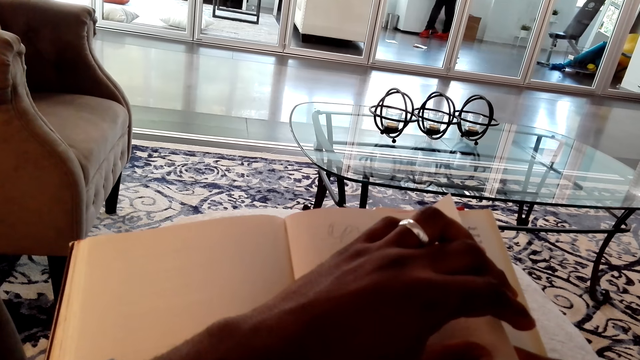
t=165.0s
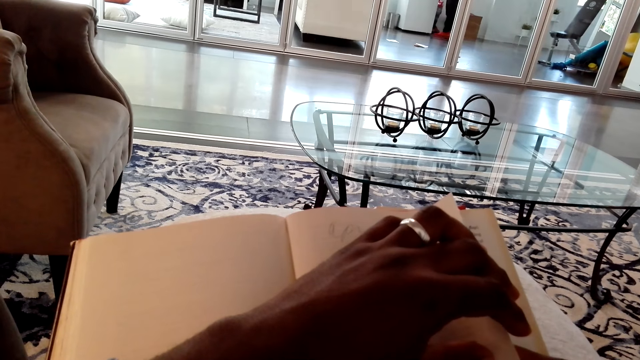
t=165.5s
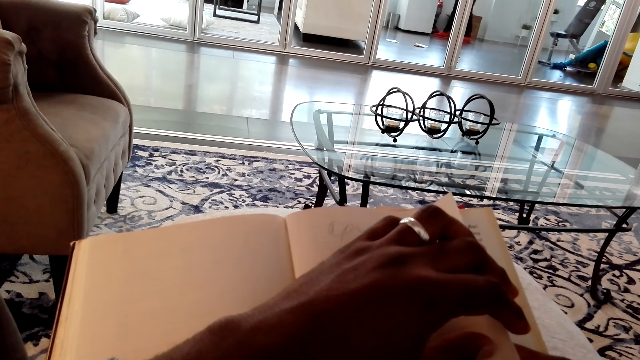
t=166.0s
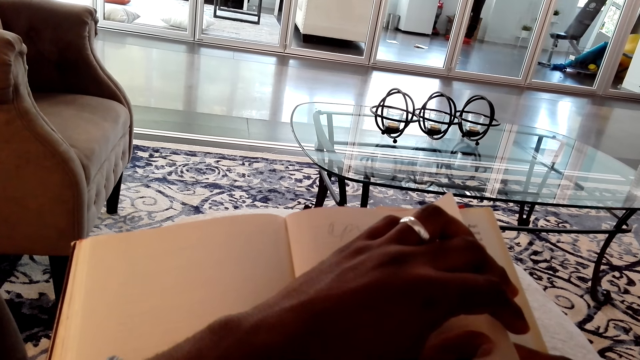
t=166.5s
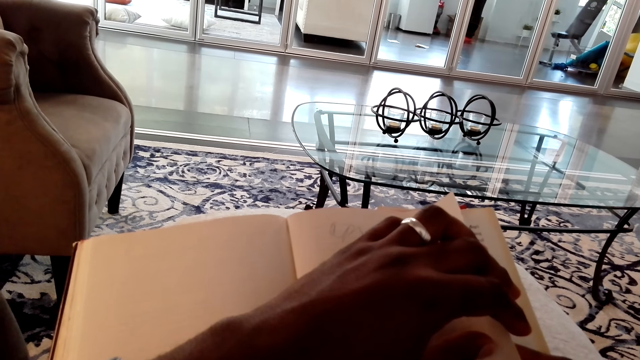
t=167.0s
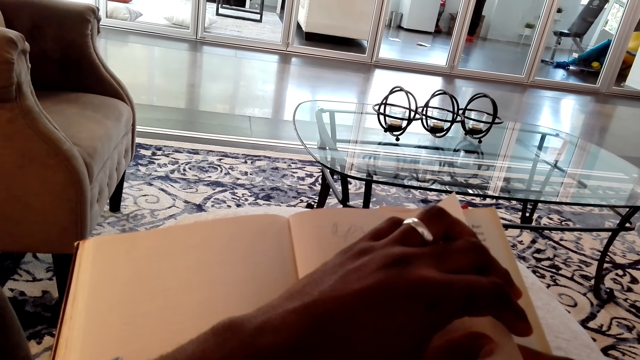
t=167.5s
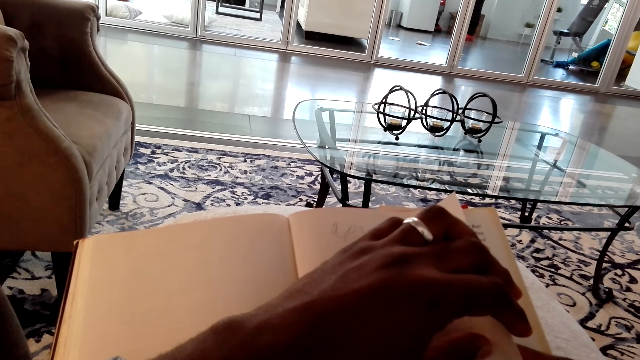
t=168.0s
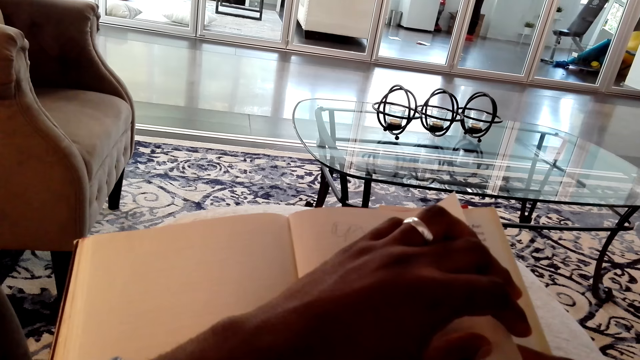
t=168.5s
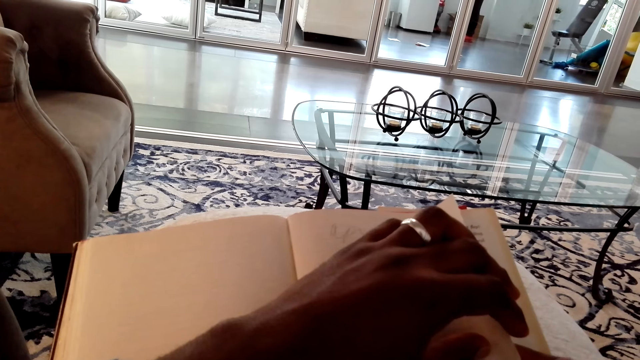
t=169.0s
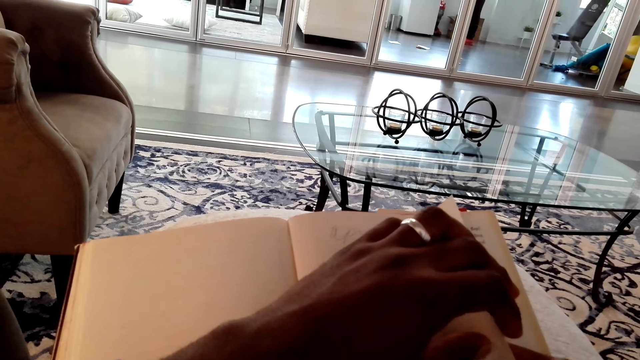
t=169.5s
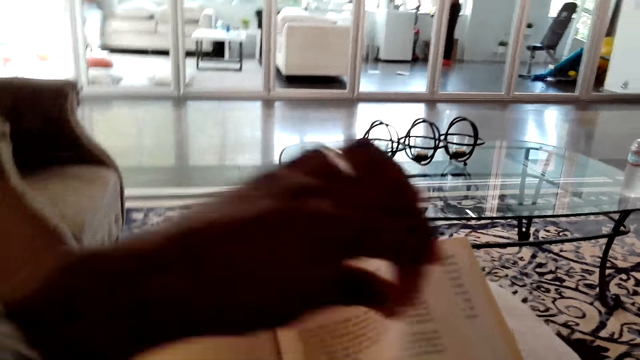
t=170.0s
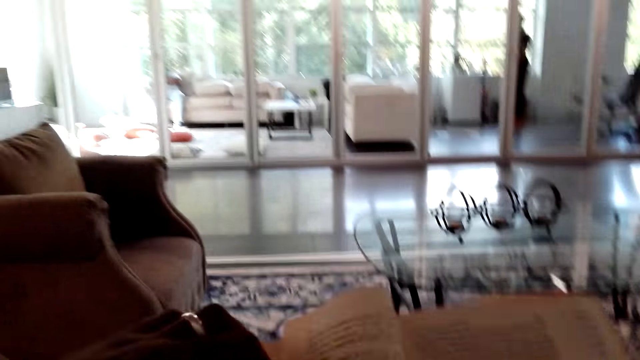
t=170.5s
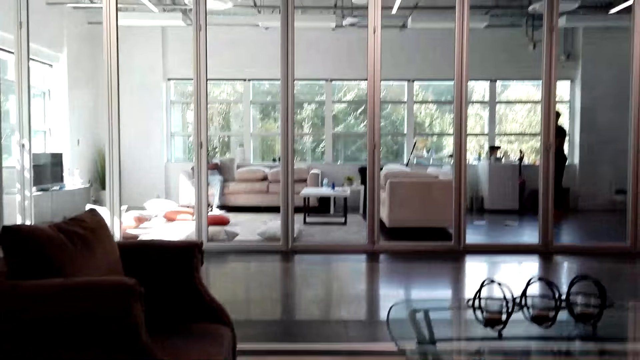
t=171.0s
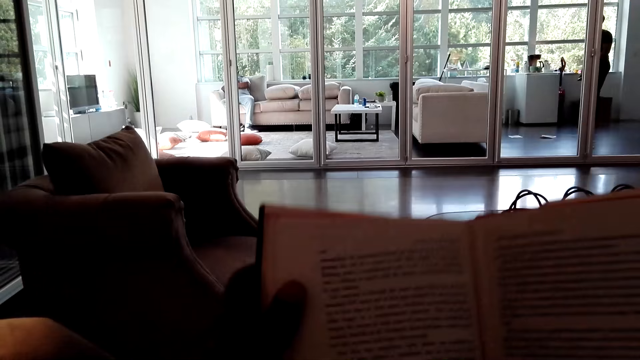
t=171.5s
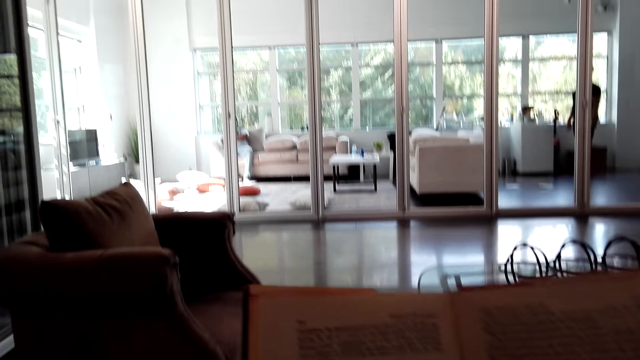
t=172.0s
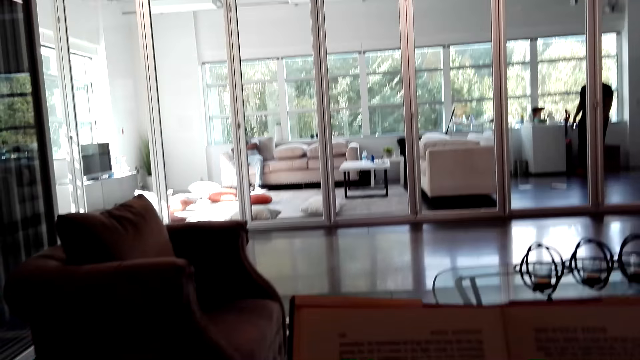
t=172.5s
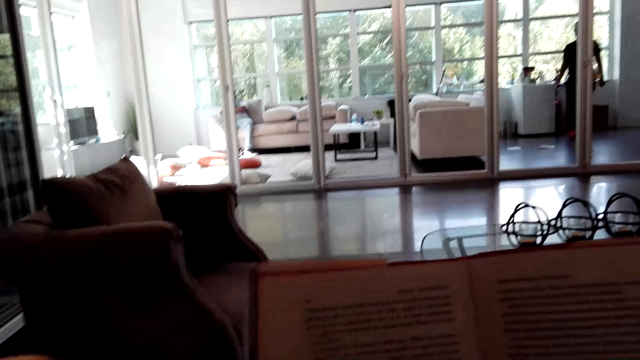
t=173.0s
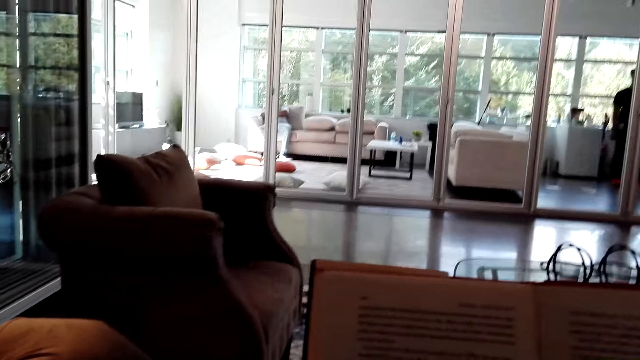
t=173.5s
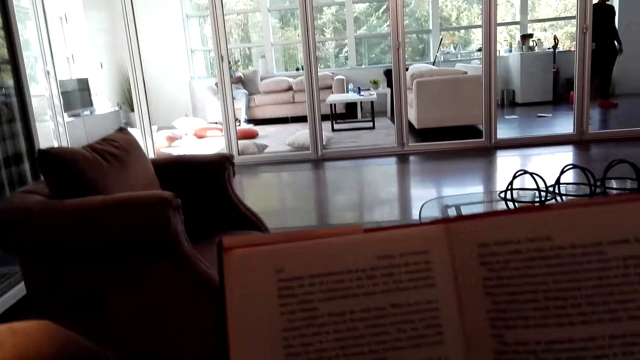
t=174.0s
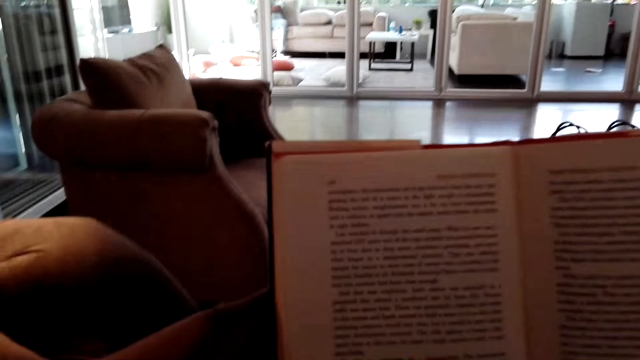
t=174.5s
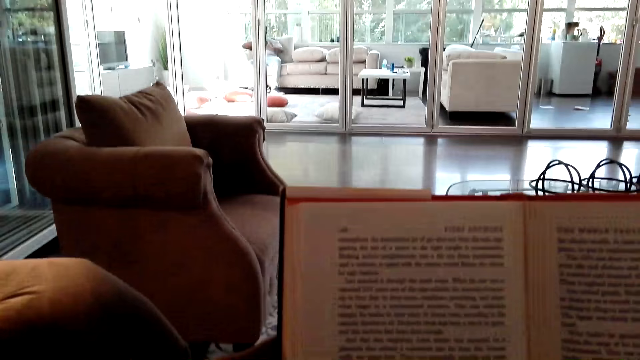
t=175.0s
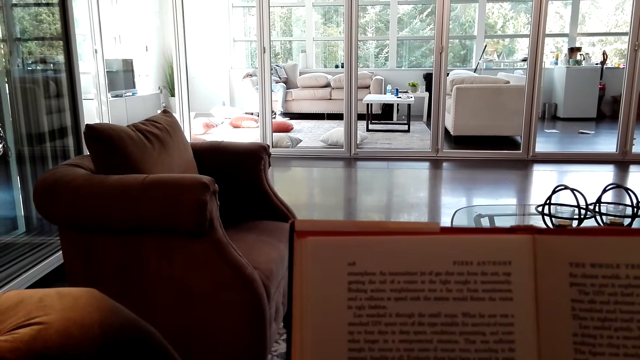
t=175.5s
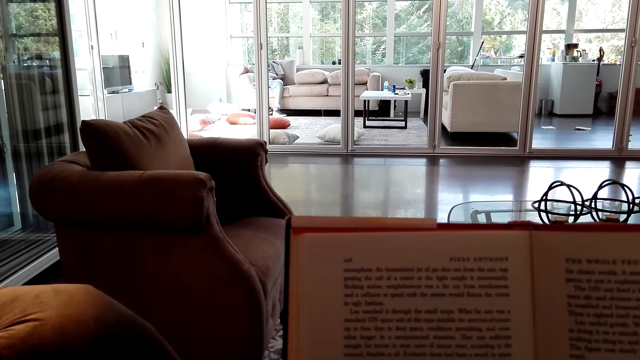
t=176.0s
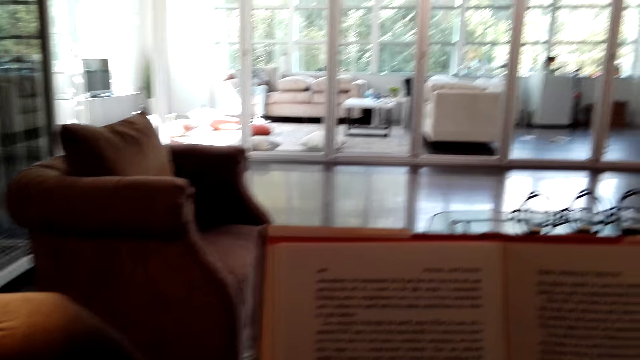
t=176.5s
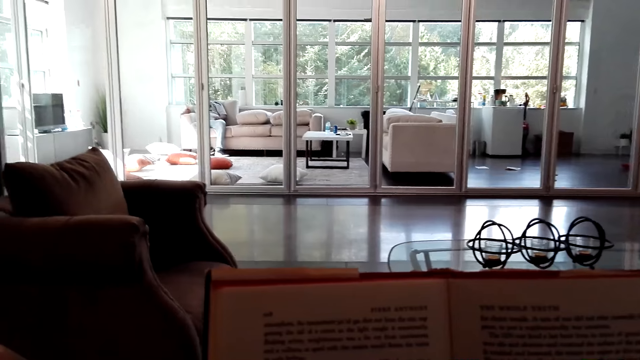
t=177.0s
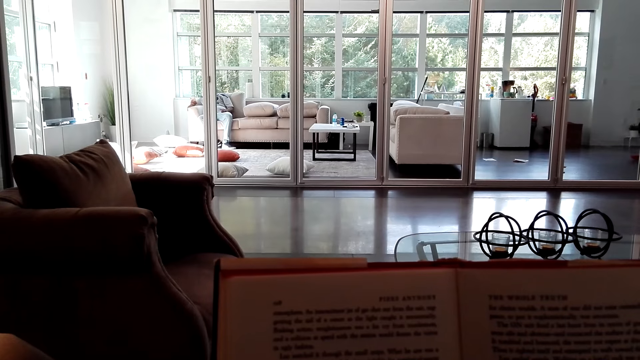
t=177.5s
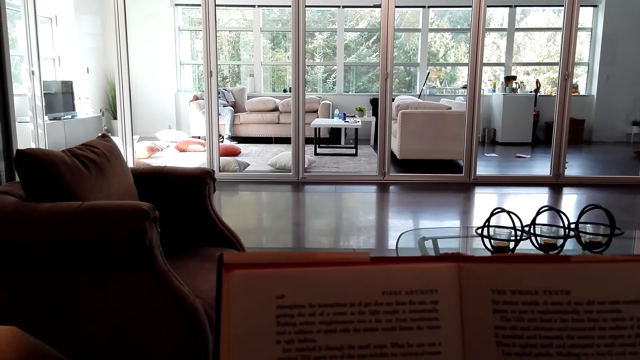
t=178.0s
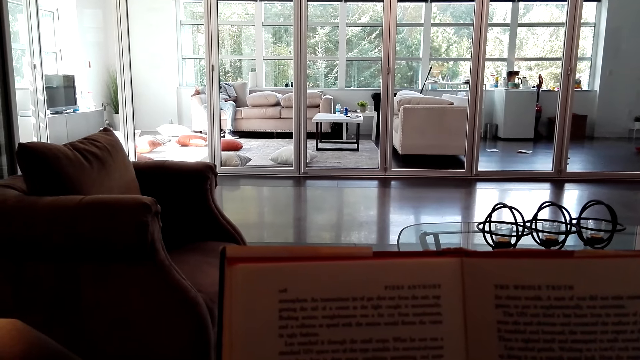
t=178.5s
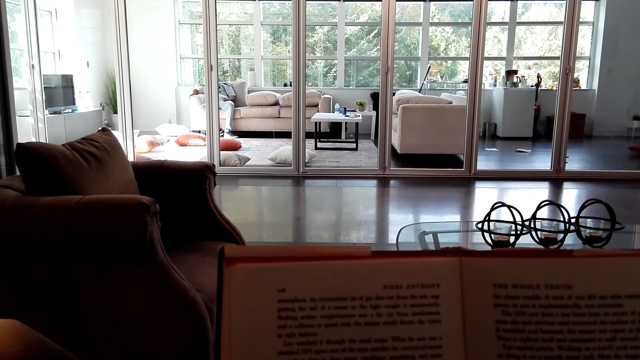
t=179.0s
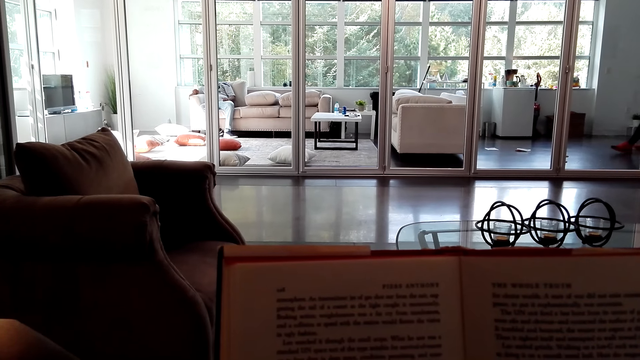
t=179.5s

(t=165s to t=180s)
The camera wearer turns over a book page. They adjust the book position. They read the book.

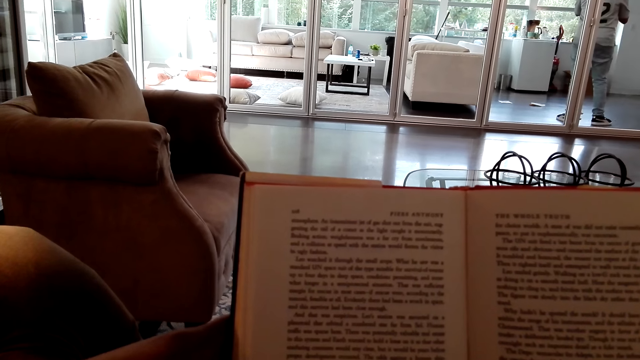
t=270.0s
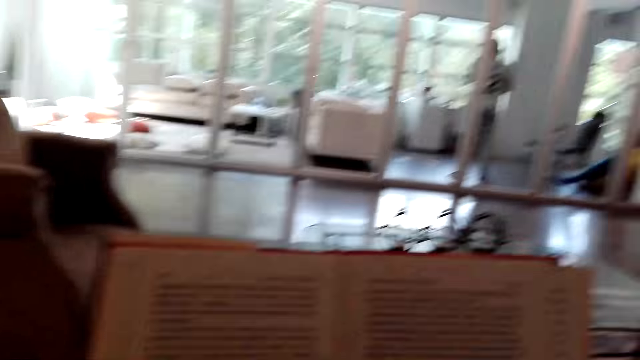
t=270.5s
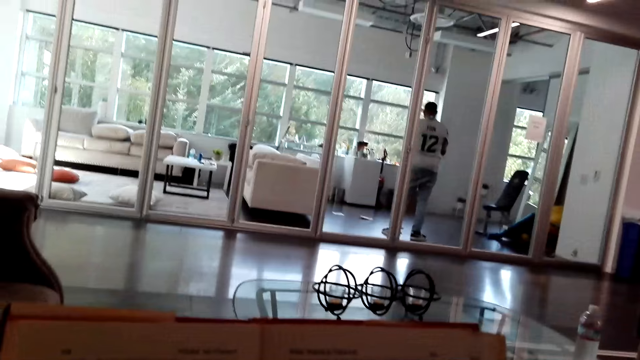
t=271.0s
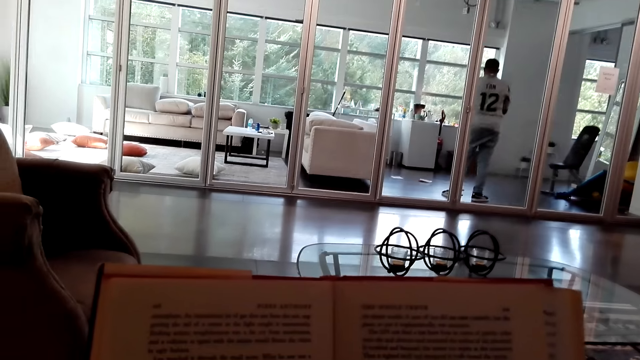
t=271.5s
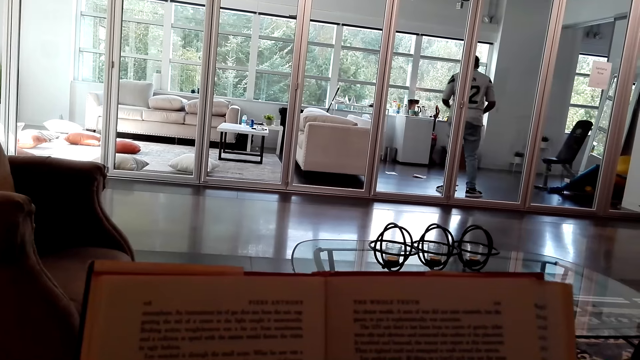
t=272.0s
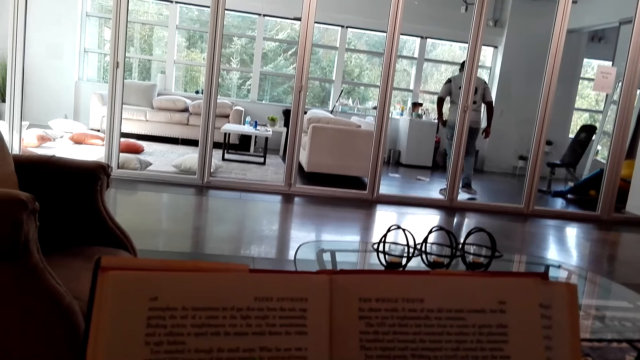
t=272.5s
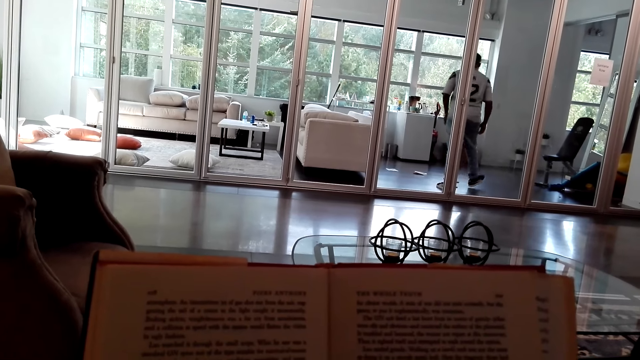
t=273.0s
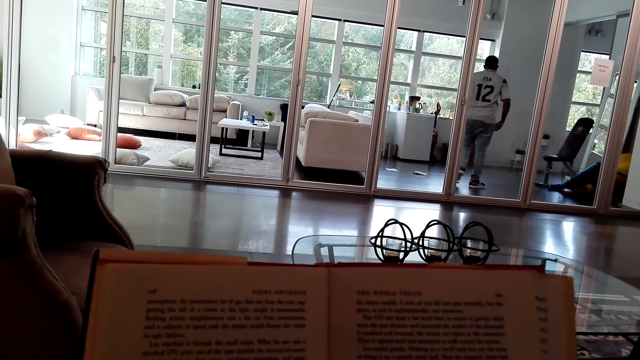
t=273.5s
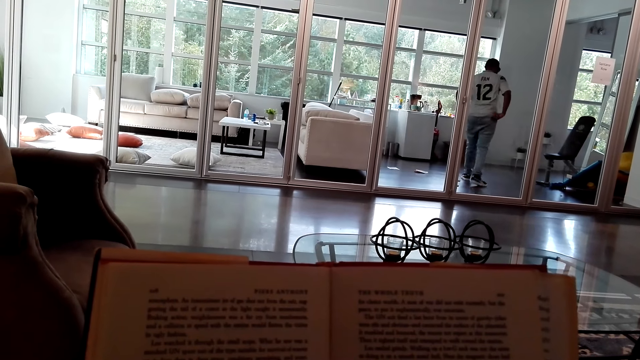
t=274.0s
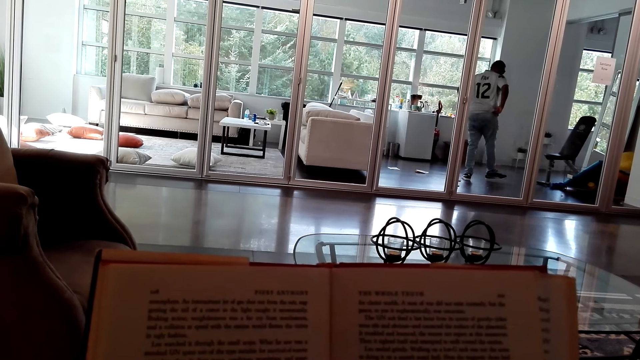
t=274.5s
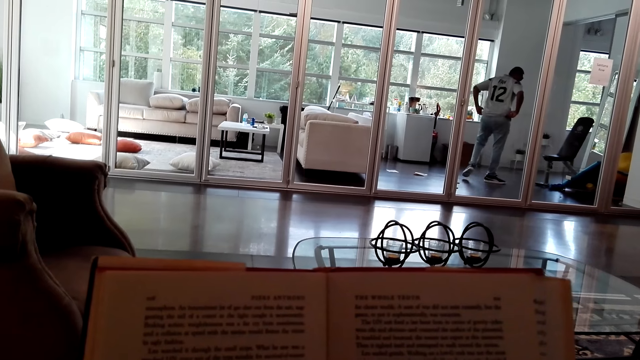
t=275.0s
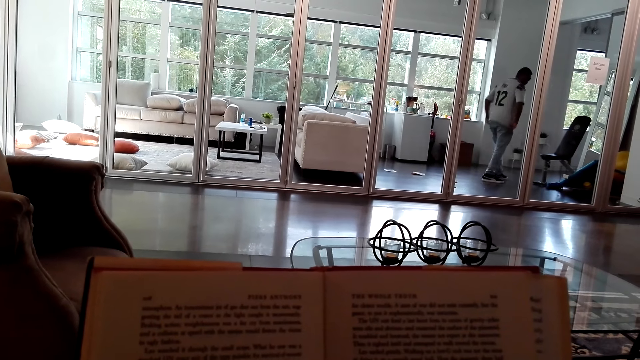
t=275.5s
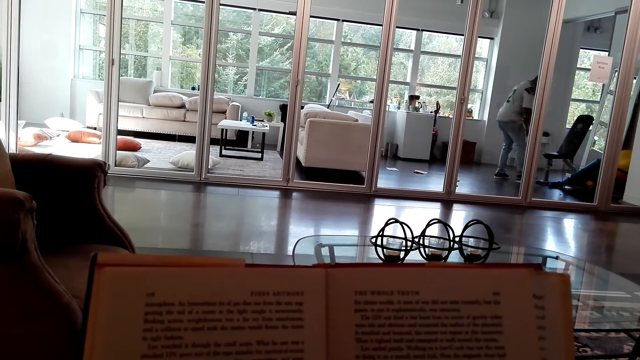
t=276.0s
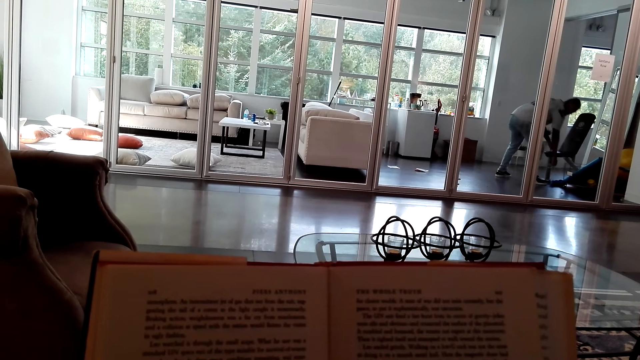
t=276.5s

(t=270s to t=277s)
The camera wearer looks around.
